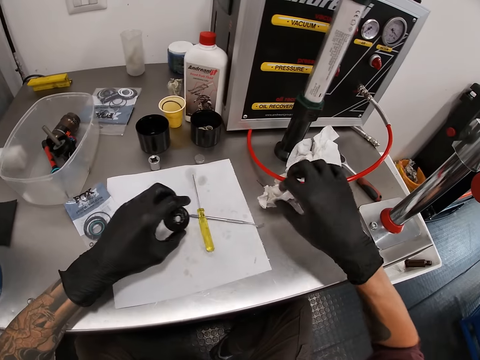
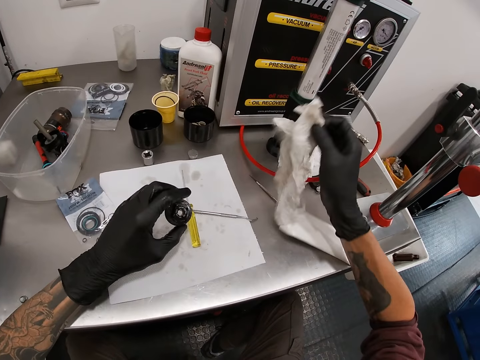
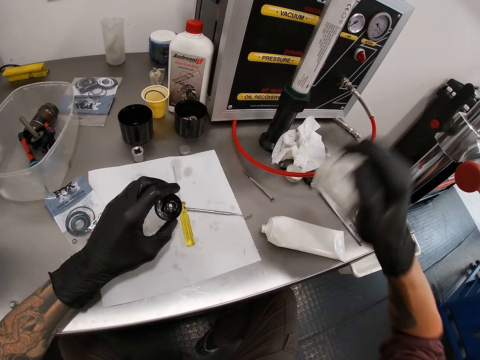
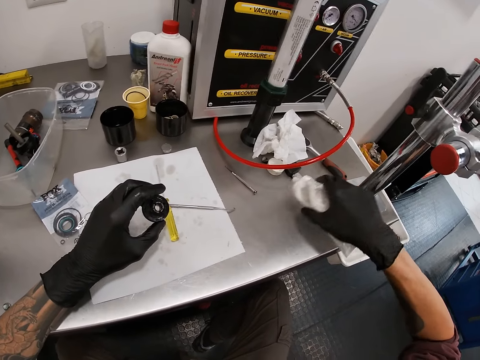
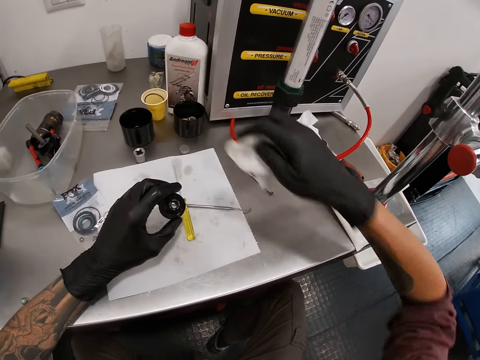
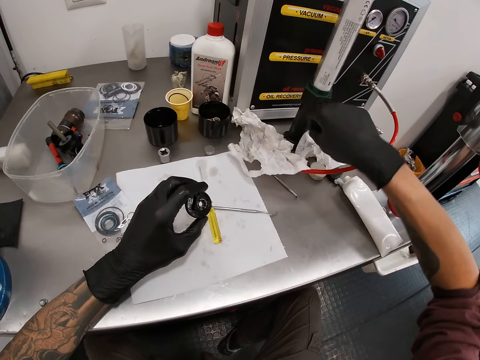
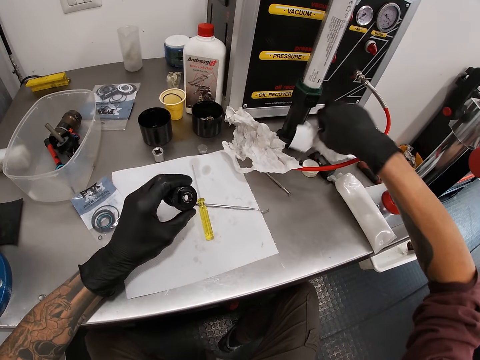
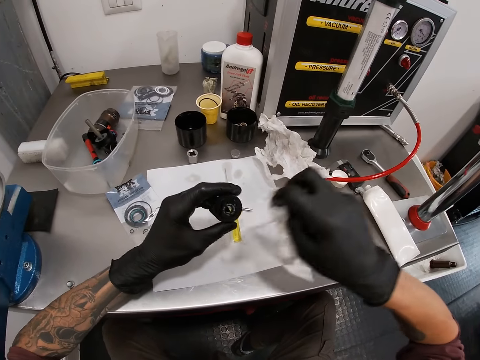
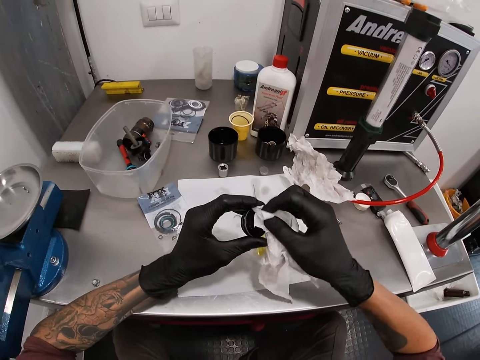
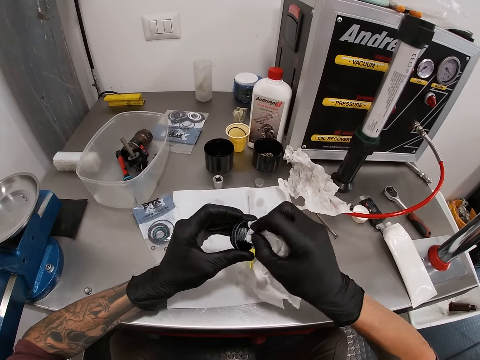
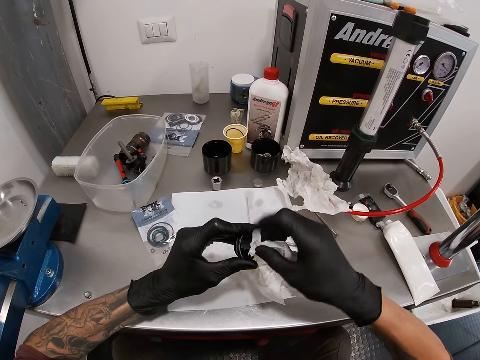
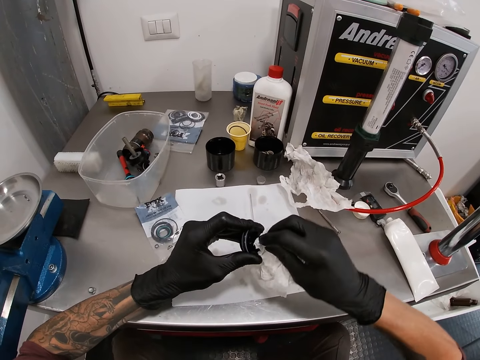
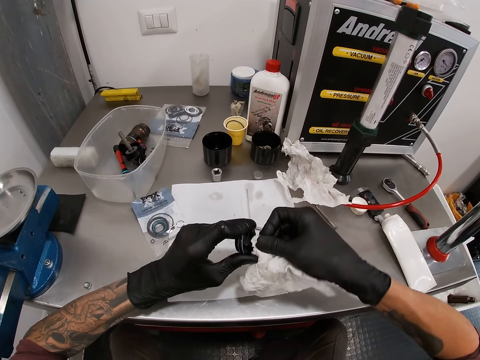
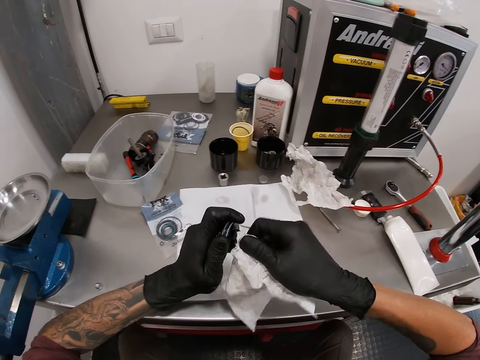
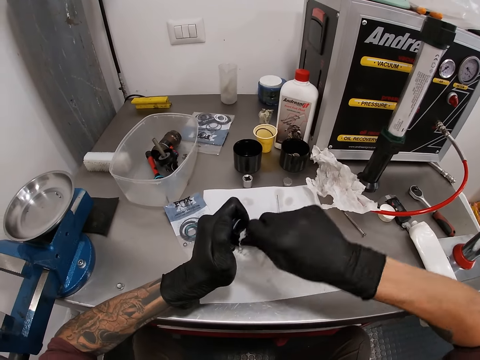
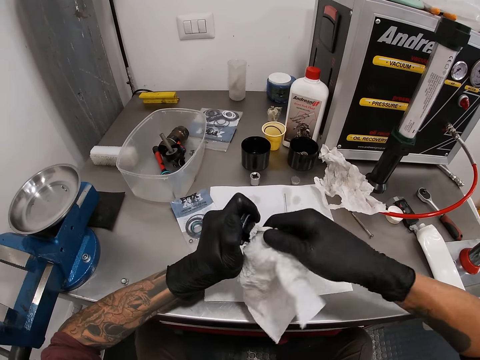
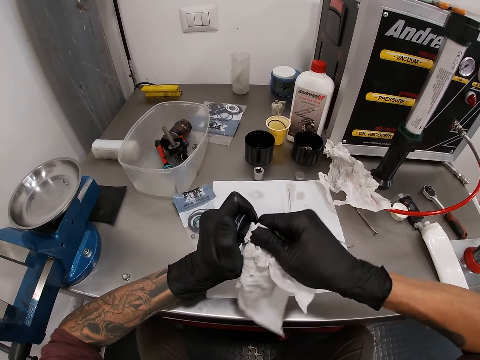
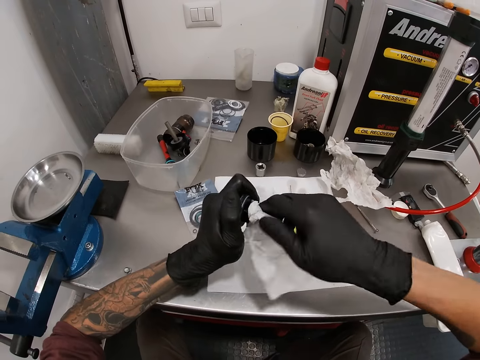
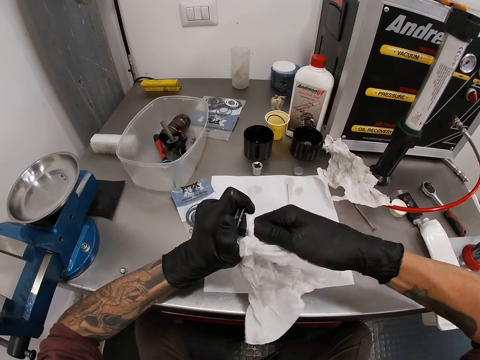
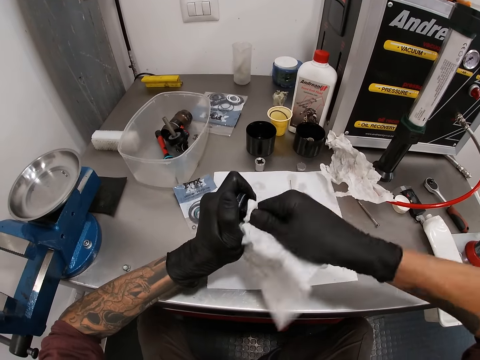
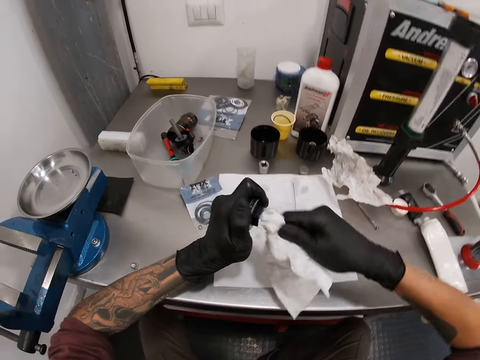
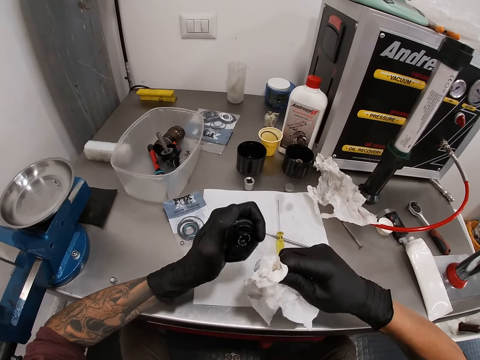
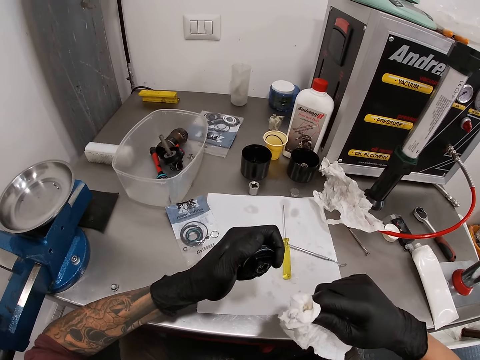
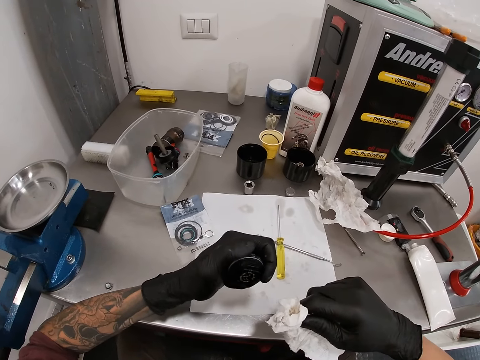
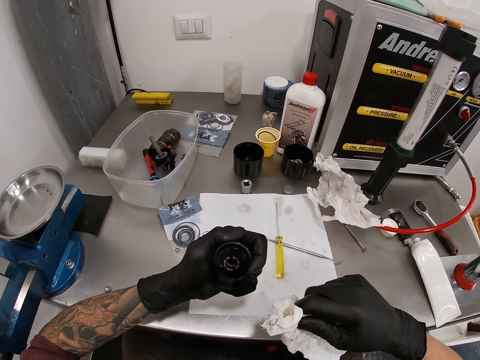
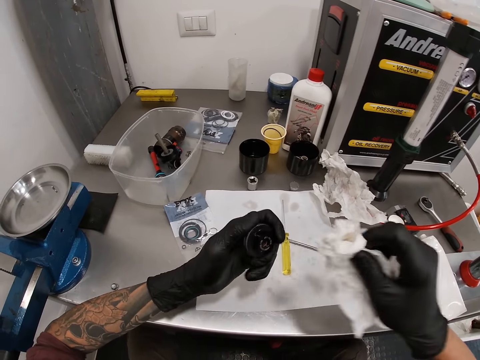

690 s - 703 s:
The camera wearer drops the screwdriver in his right hand on the table. He picks up the valve cap or pressure regulator on the table with his left hand. He picks up the tissue paper on the table with his right hand. He picks up the tube on the table with his right hand and drops the tube in his right hand on the table. He drops the tissue paper in his right hand on the table. He picks up another tissue paper on the table with his right hand. He wipes the valve cap in his left hand with the tissue paper in his right hand. He samples the regulator.

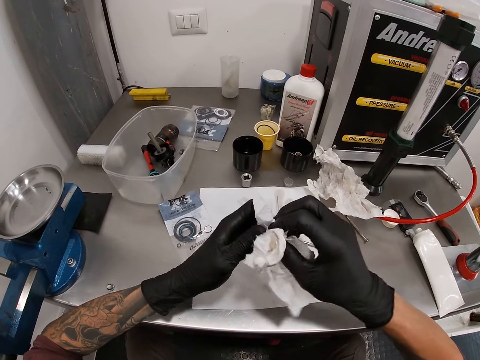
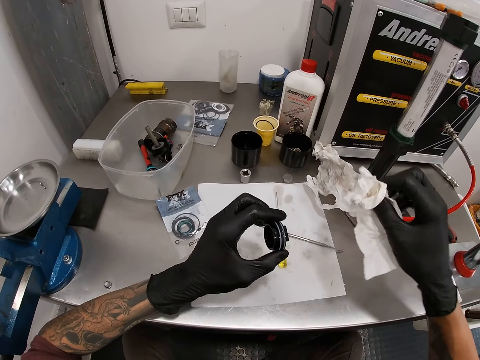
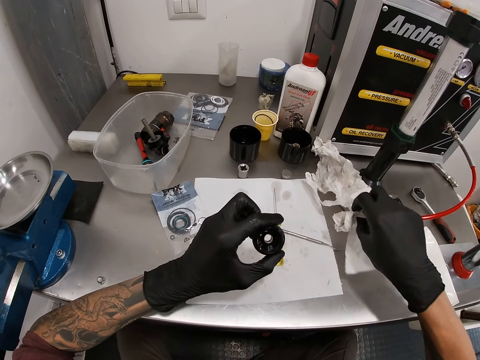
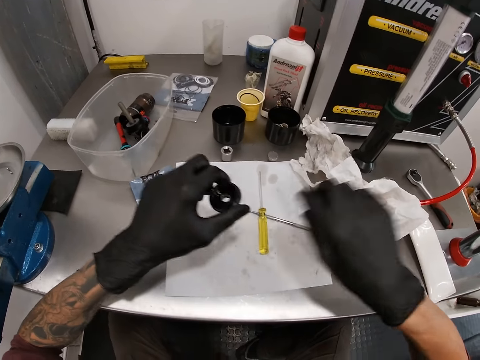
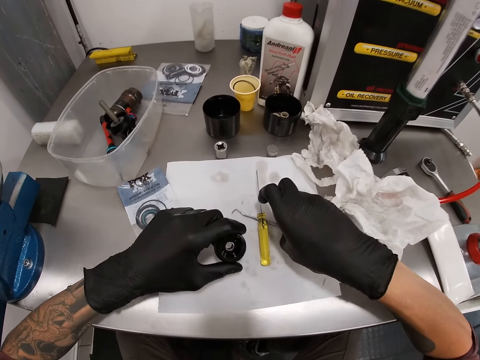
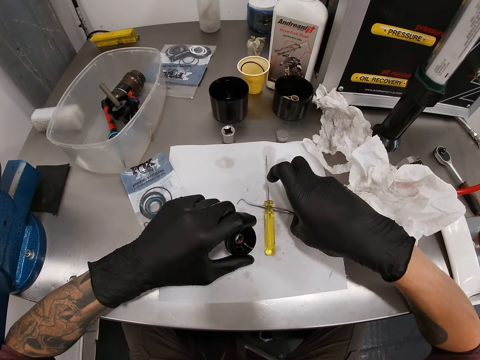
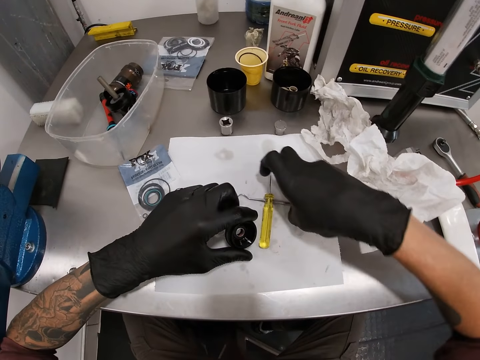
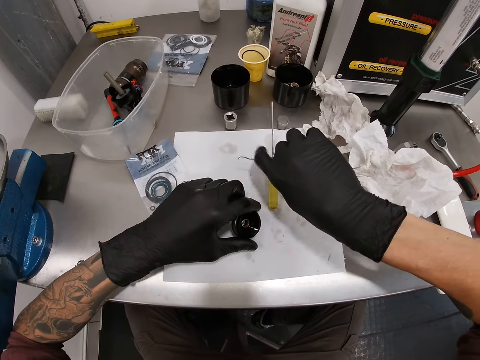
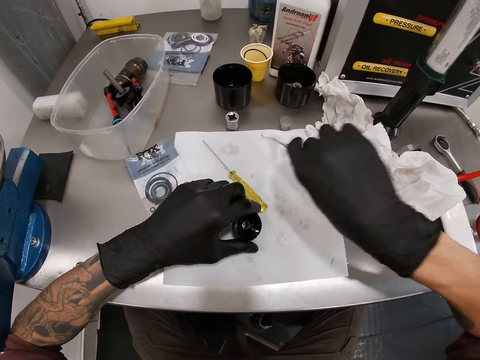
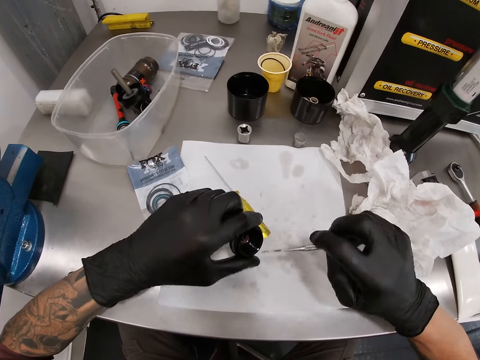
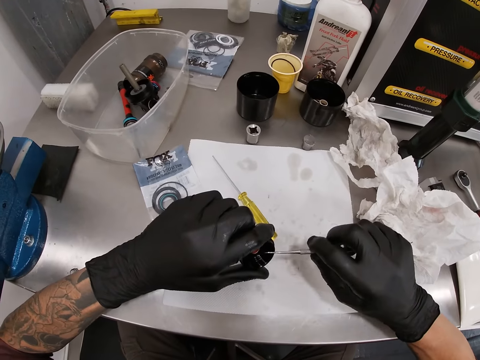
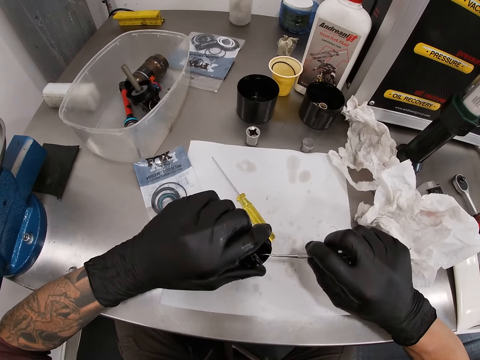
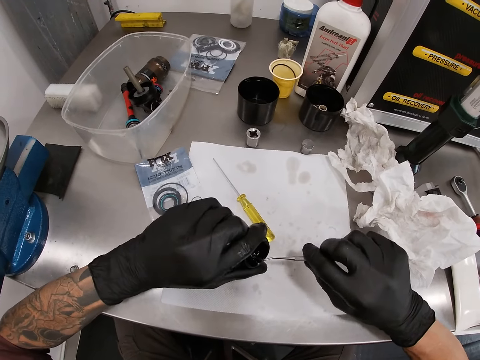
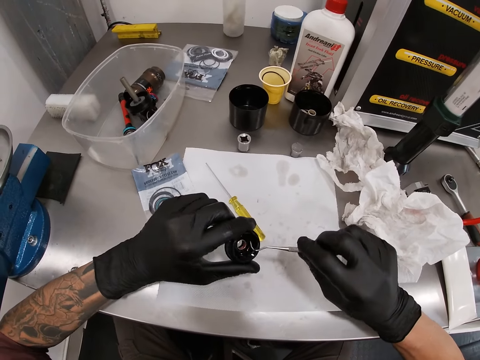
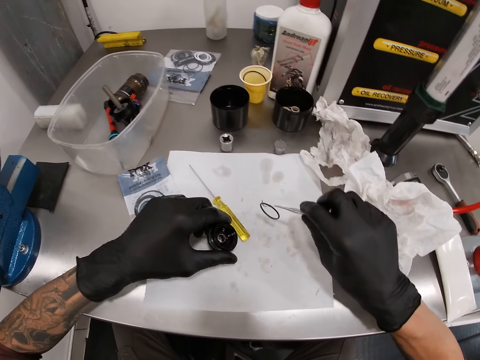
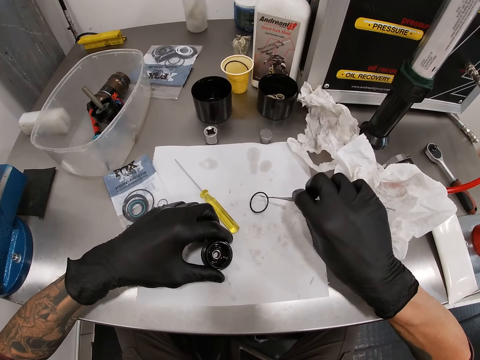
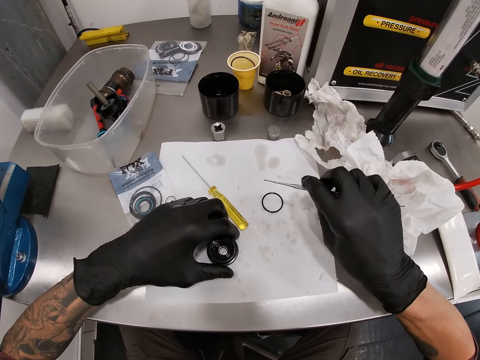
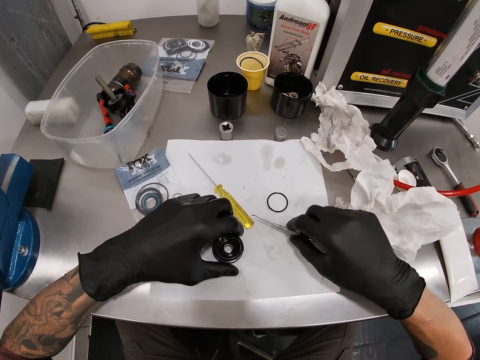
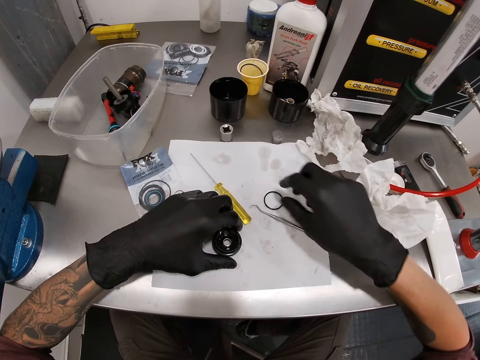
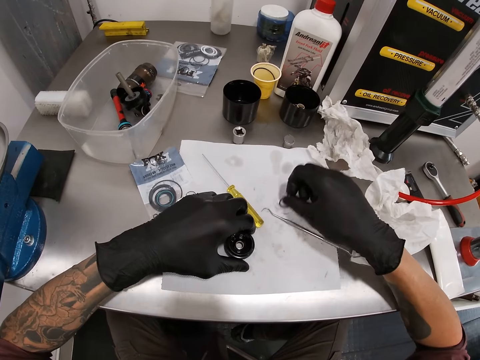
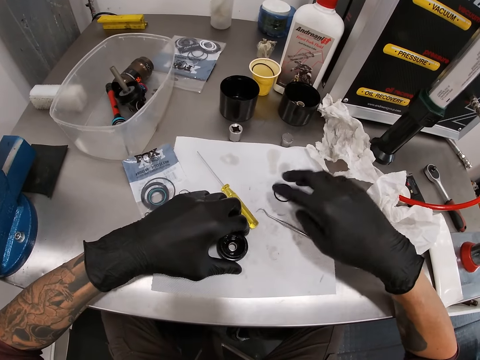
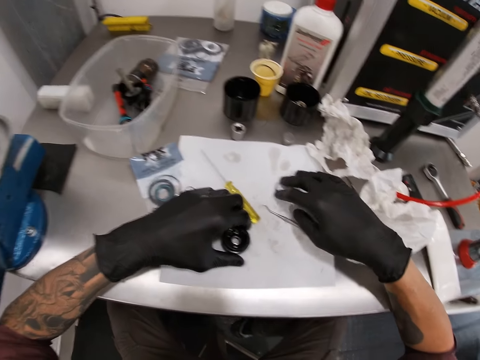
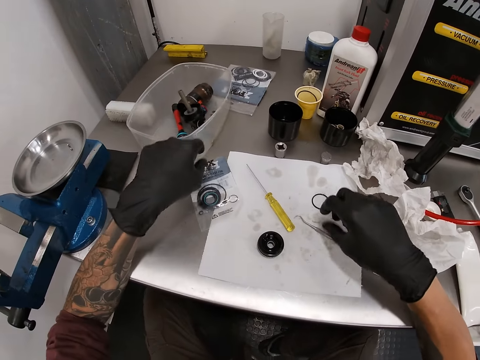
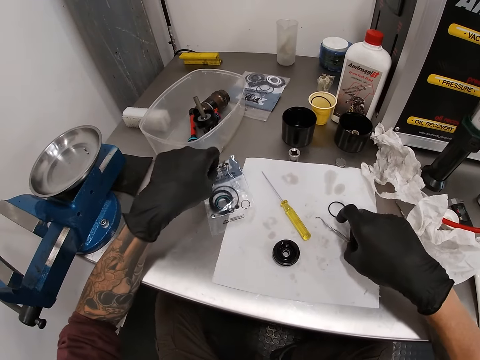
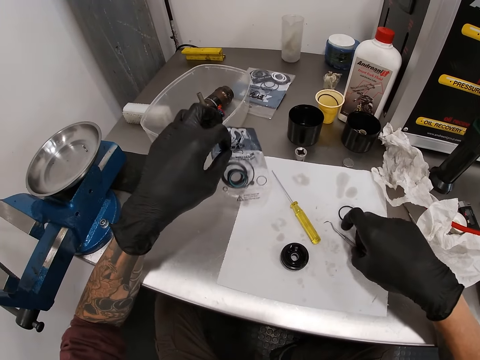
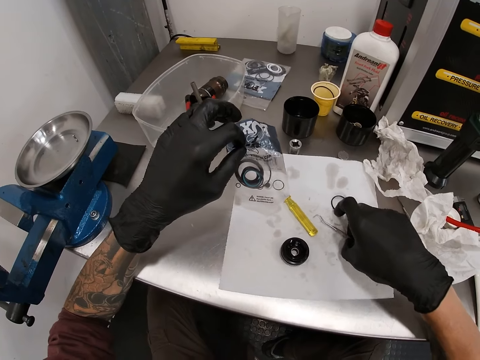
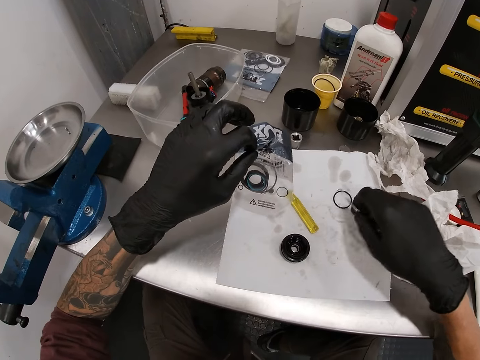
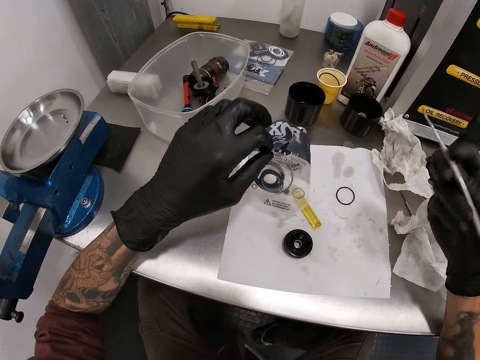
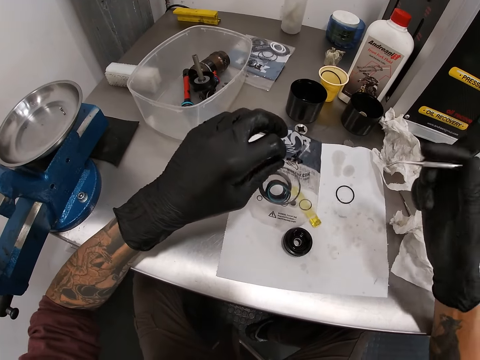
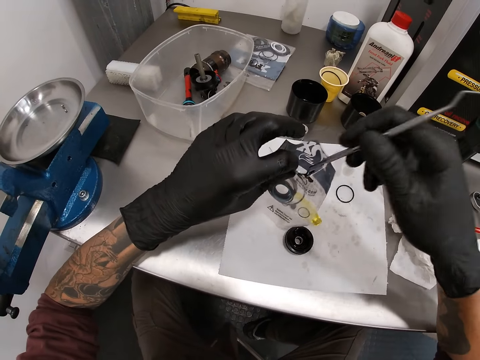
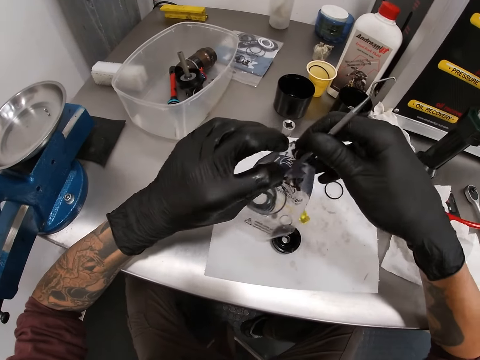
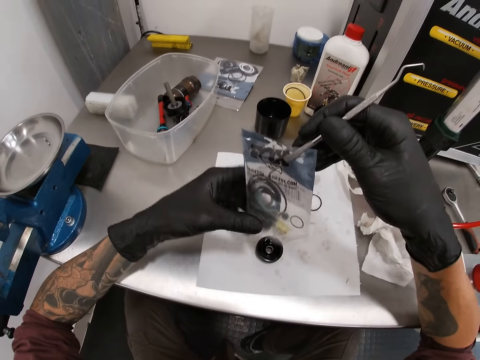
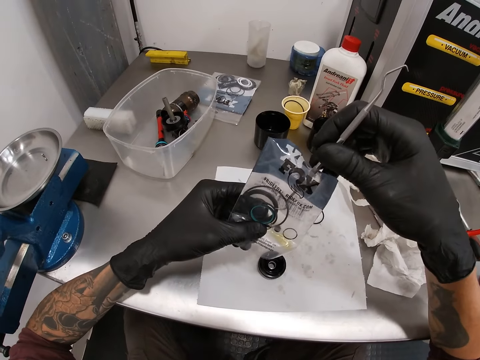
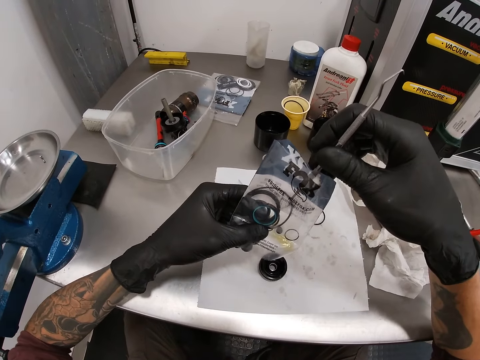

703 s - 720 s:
The camera wearer wipes the regulator with the piece of paper. He drops the tissue paper in his right hand on the table. He picks up the picker tool on the table with his right hand. He removes a washer from the valve cap in his left hand with the picker tool in his right hand. He drops the washer in the picker tool in his right hand on the table. He drops the picker tool in his right hand on the table. He flips the washer on the table with his right hand. He presses the washer on the table with his right hand. He picks up the nylon packet of washers on the table with his left hand. He picks up the picker tool on the table with his right hand. He inserts the picker tool in his right hand into the packet of washers in his left hand.
